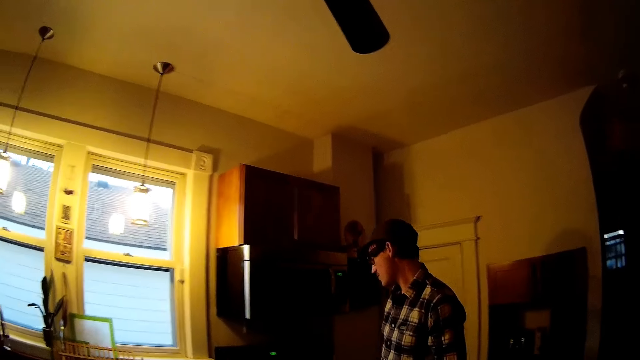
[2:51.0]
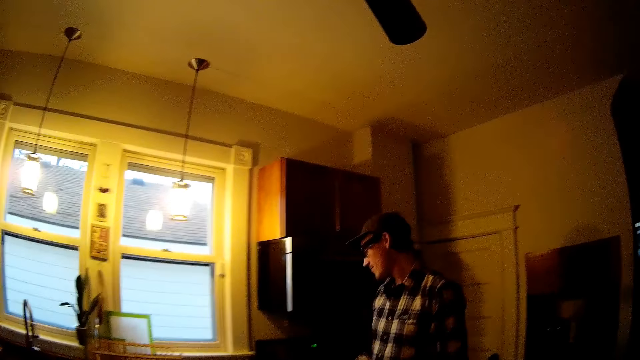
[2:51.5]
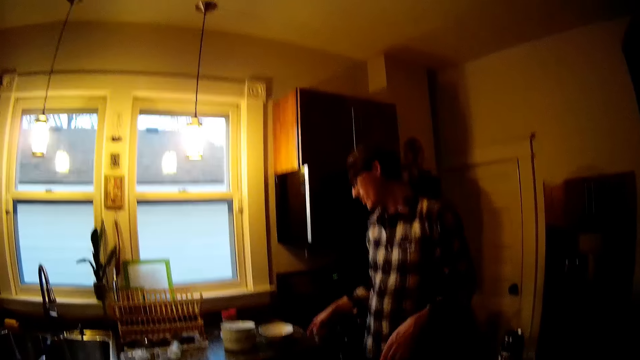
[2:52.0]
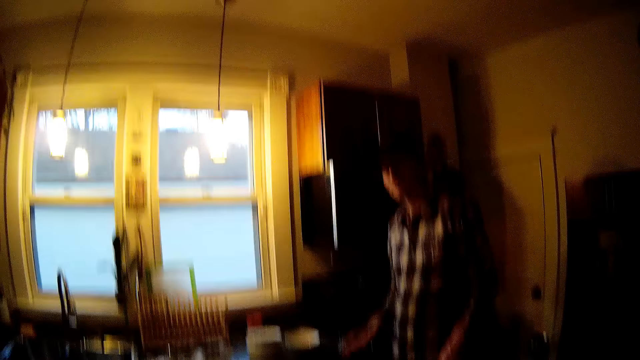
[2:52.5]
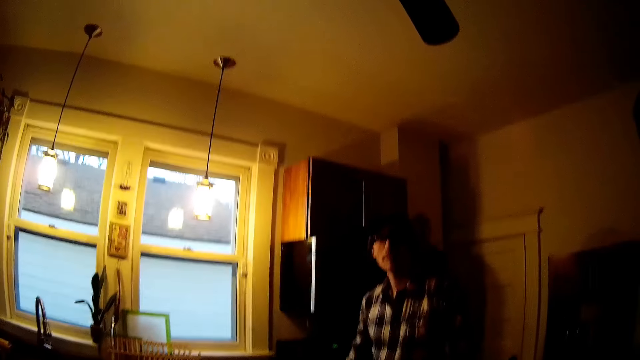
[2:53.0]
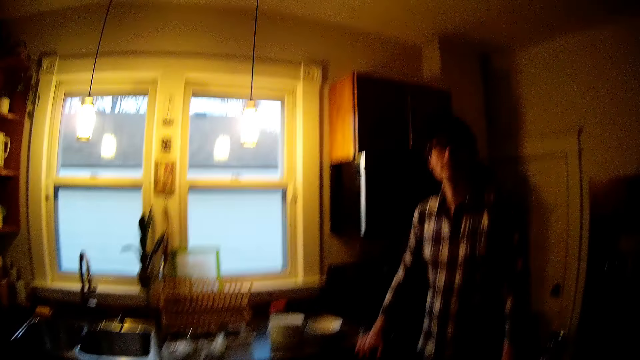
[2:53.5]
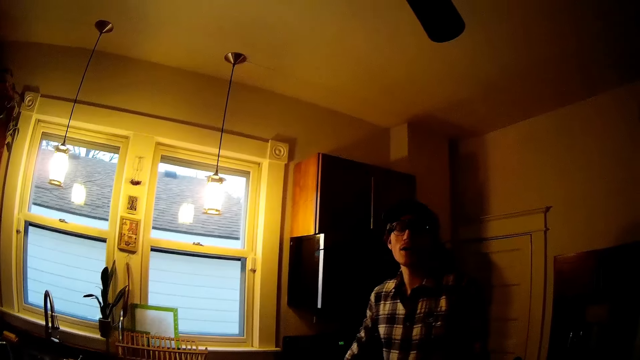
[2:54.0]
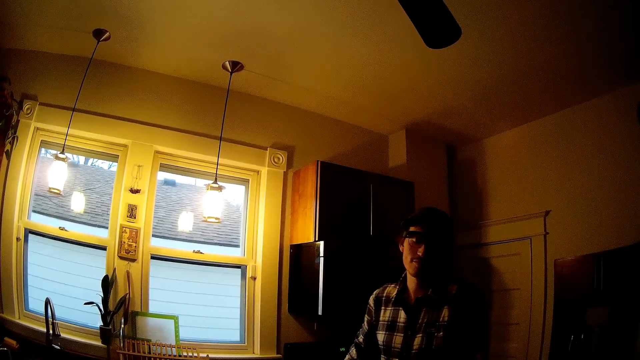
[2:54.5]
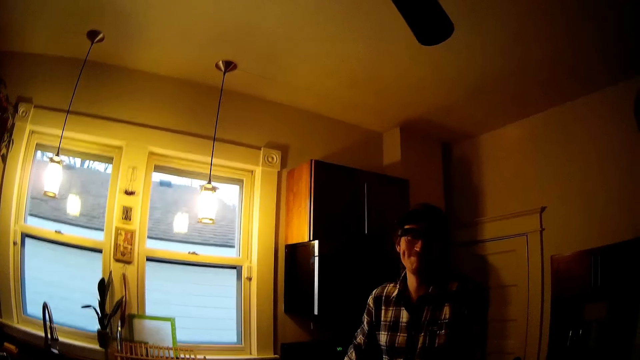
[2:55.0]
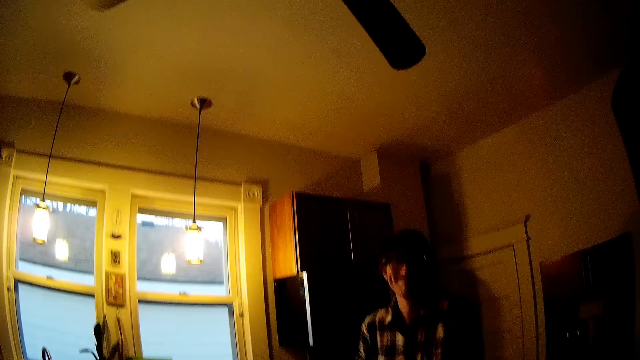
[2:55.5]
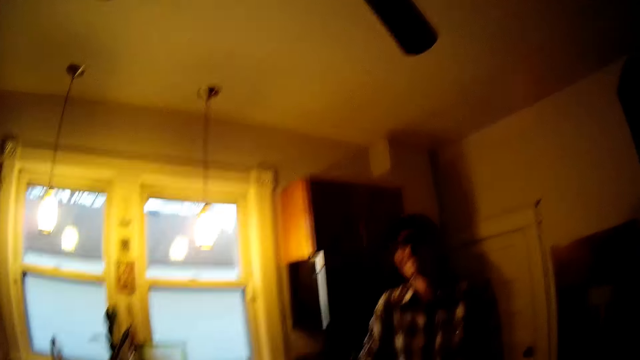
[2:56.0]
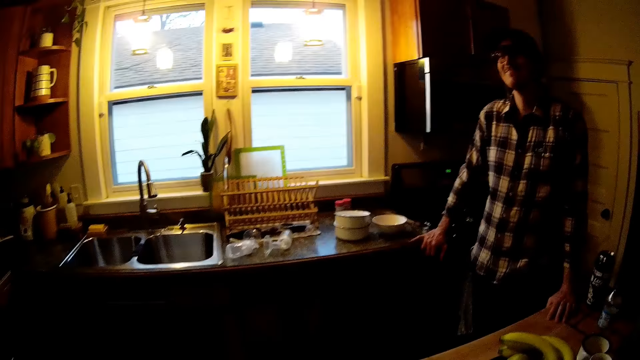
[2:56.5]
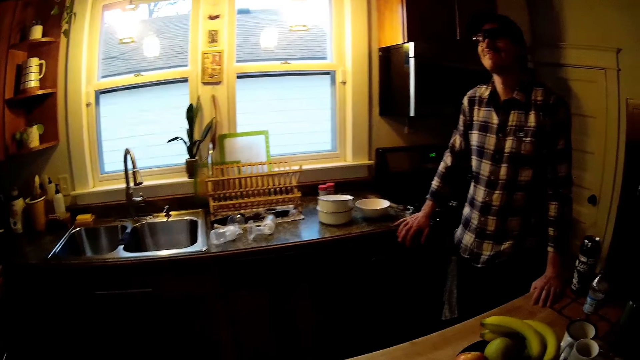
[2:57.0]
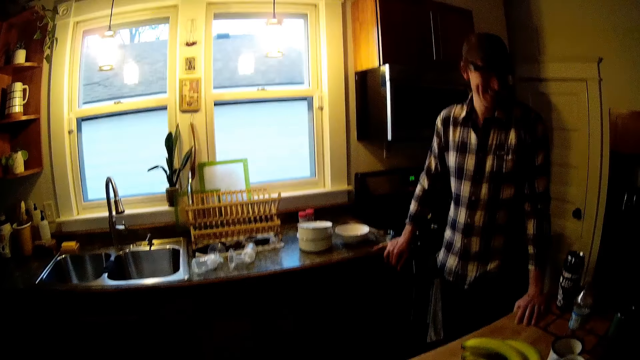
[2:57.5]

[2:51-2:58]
The man drops a glass plate on the table with his right hand.

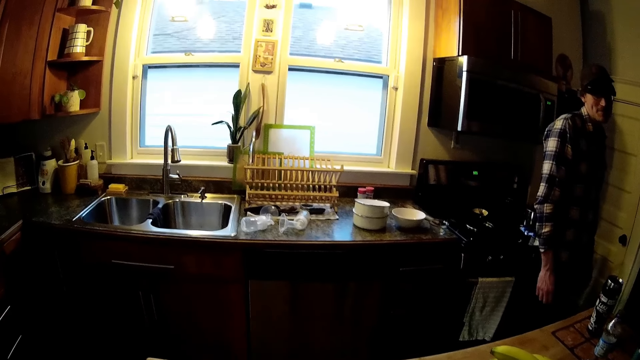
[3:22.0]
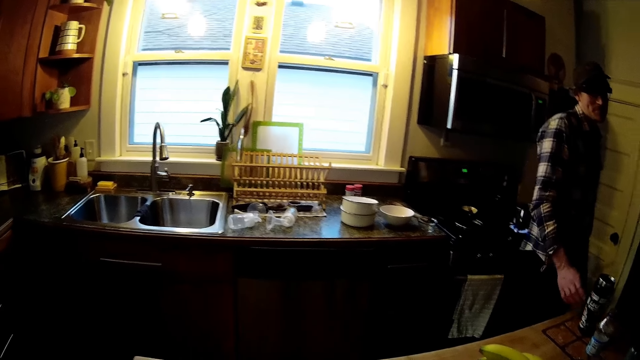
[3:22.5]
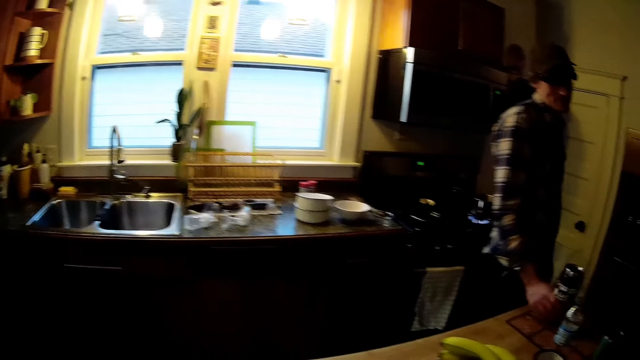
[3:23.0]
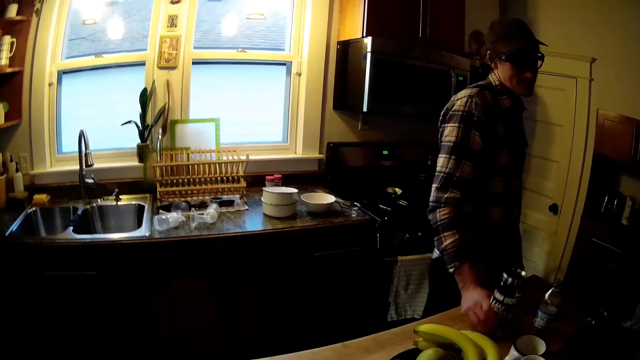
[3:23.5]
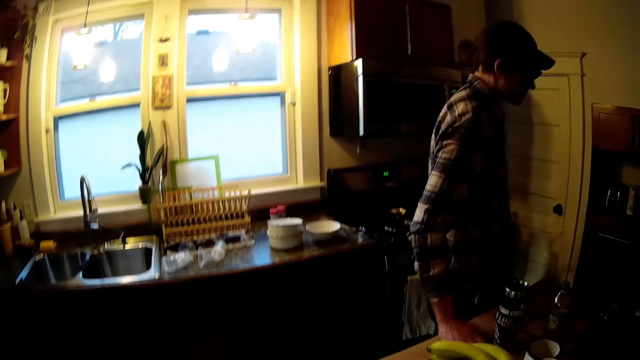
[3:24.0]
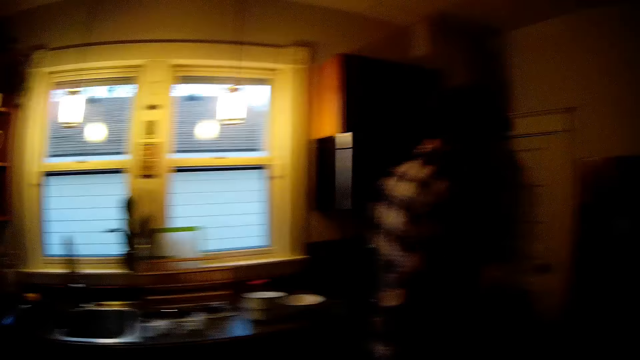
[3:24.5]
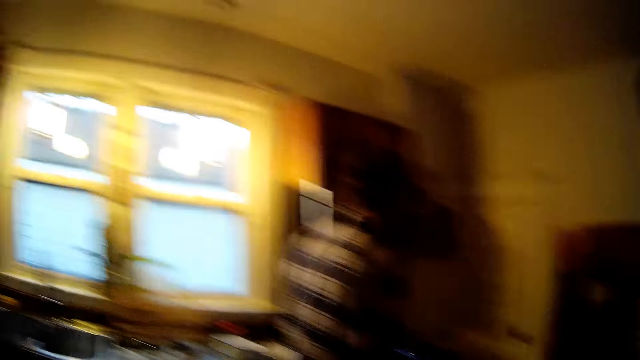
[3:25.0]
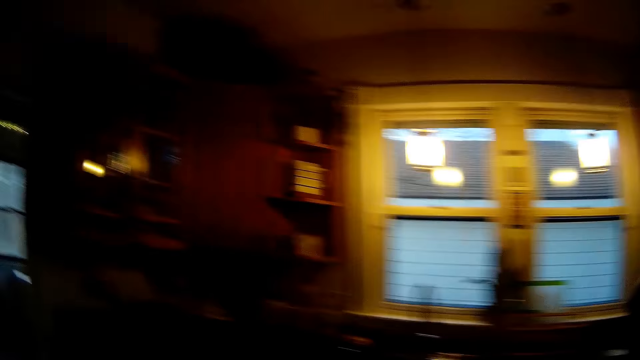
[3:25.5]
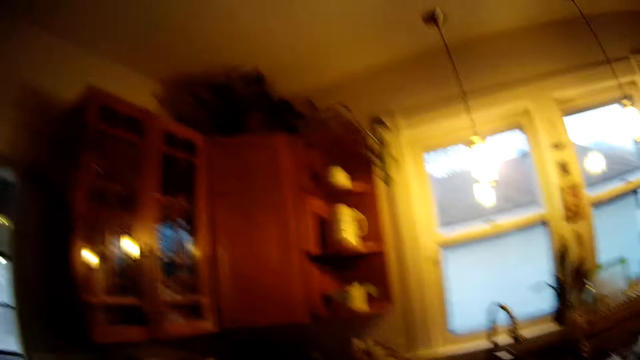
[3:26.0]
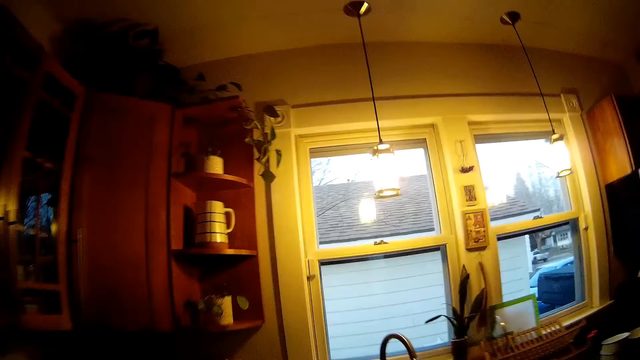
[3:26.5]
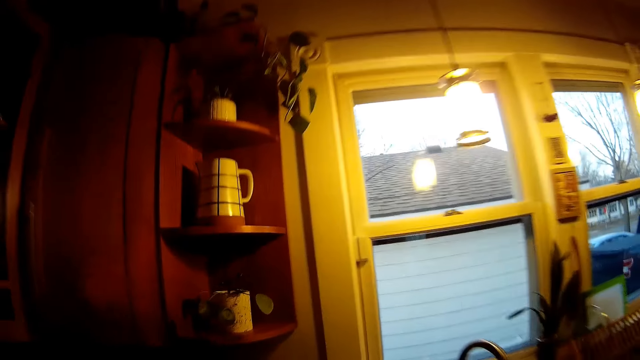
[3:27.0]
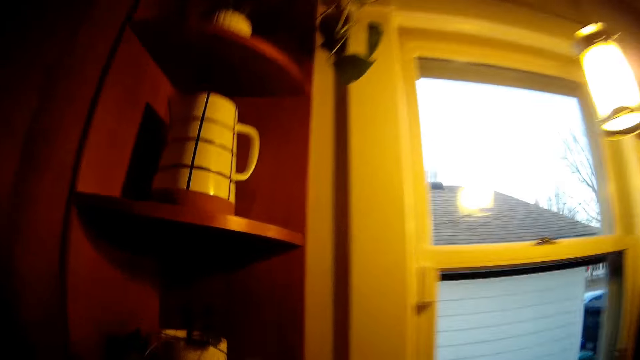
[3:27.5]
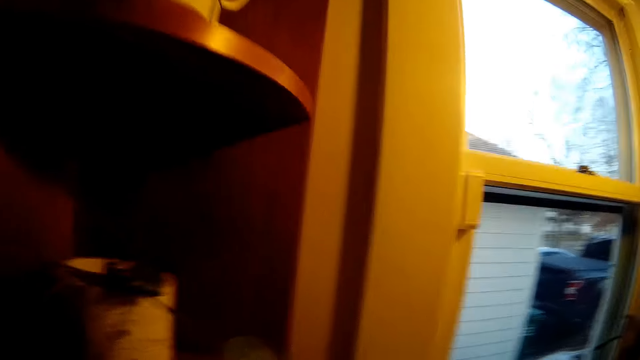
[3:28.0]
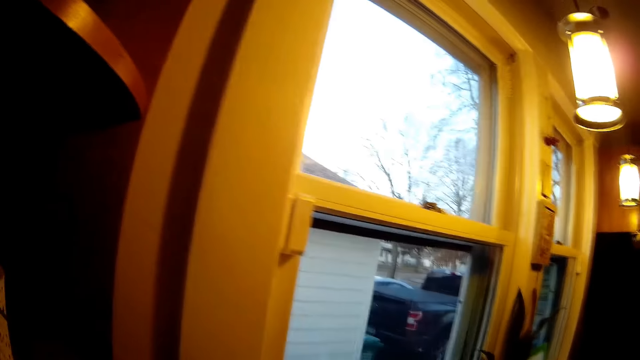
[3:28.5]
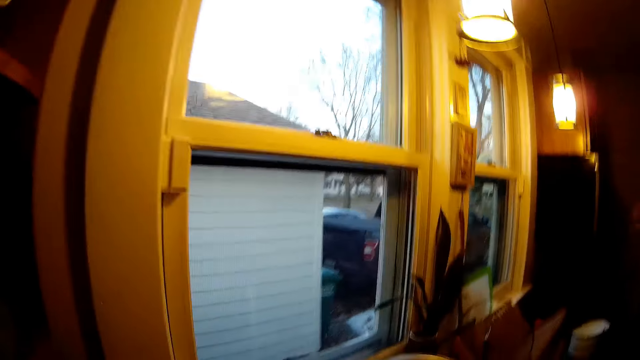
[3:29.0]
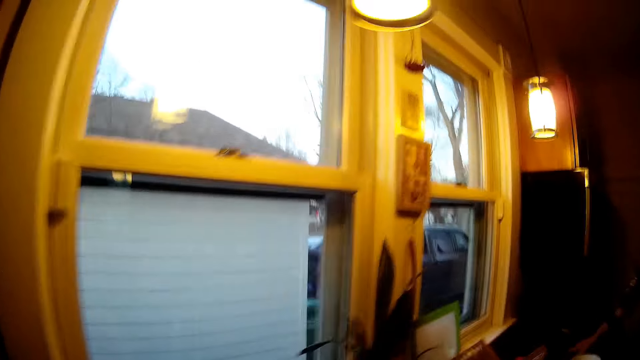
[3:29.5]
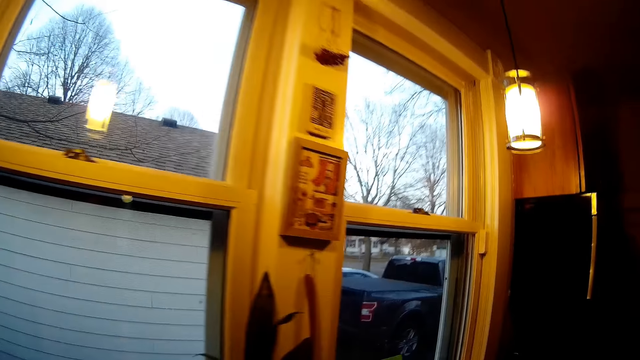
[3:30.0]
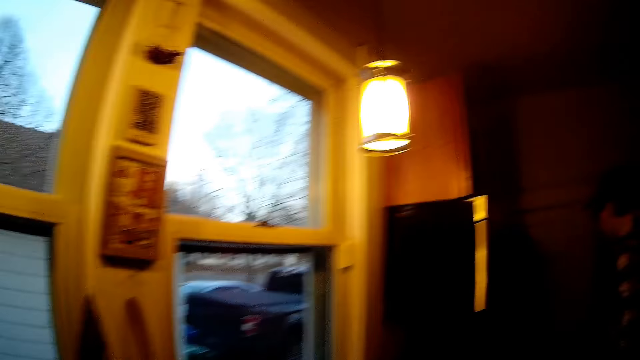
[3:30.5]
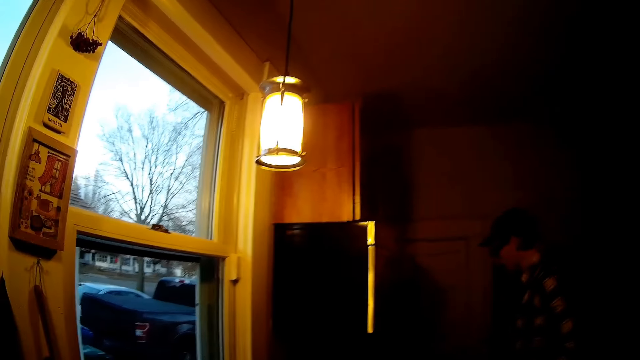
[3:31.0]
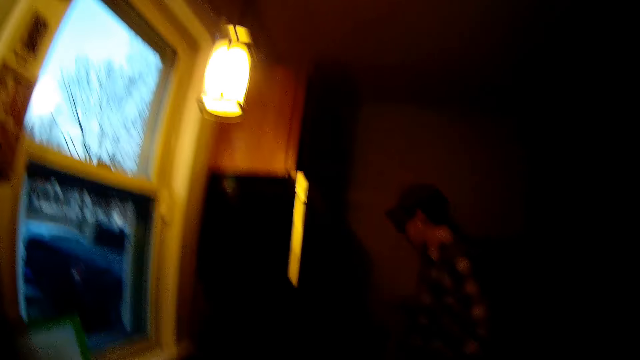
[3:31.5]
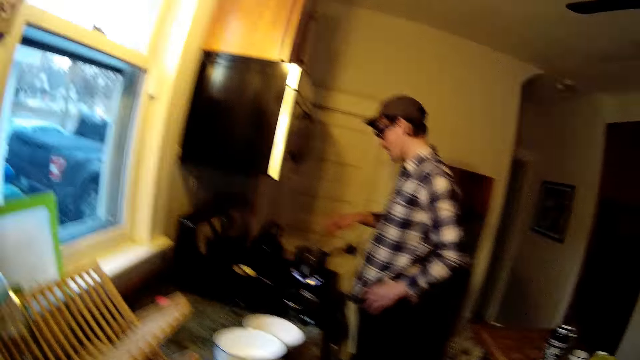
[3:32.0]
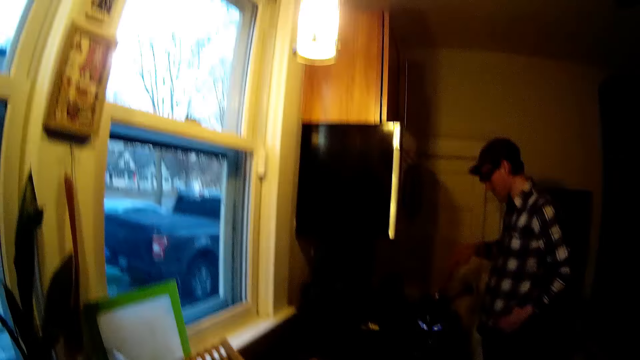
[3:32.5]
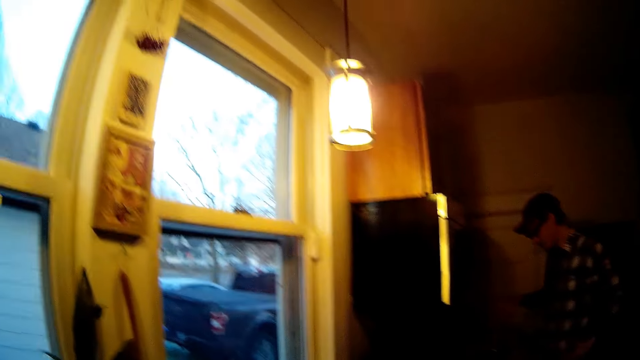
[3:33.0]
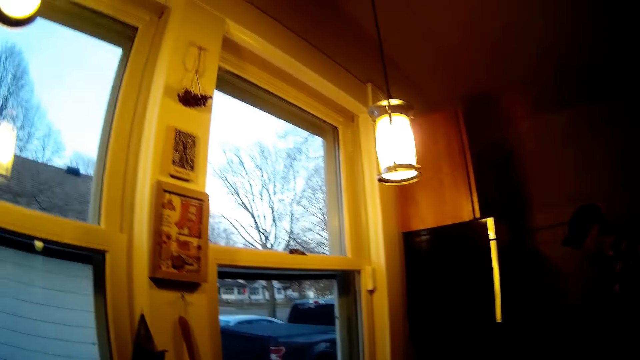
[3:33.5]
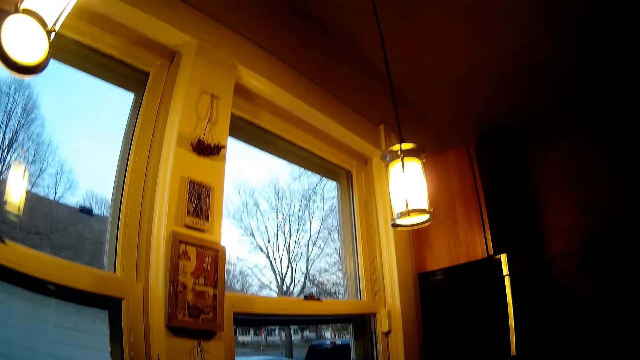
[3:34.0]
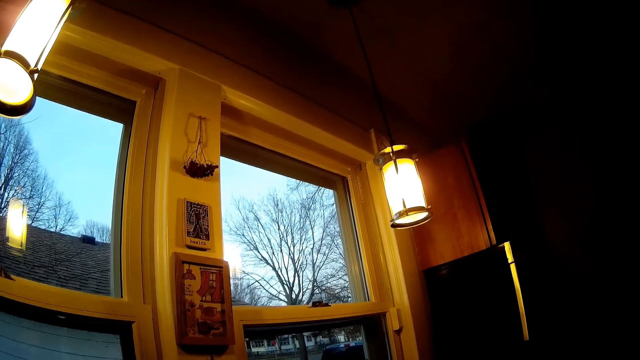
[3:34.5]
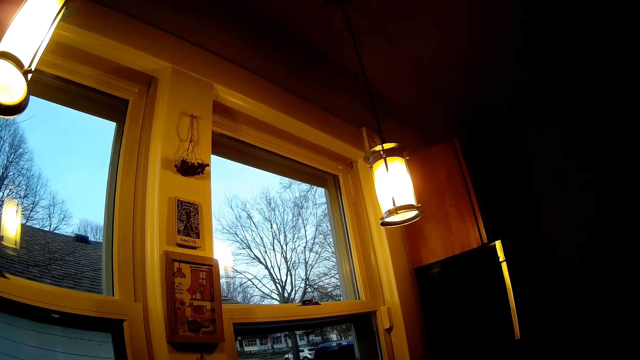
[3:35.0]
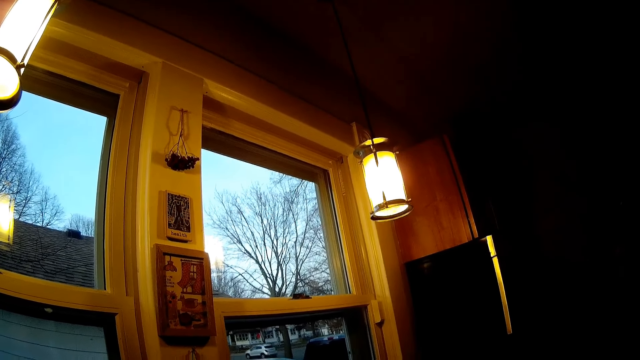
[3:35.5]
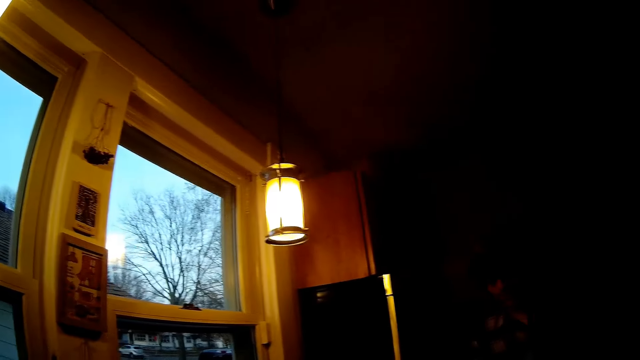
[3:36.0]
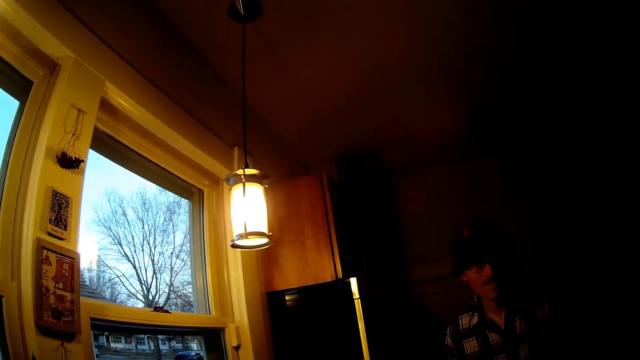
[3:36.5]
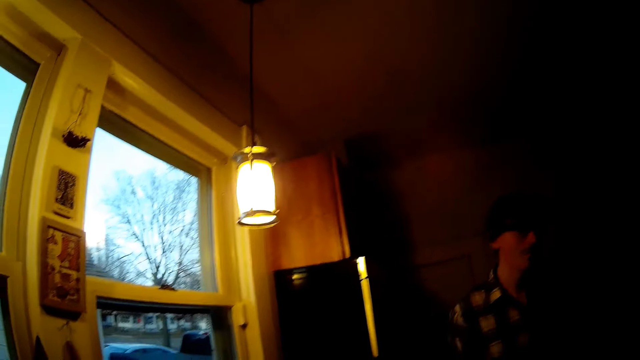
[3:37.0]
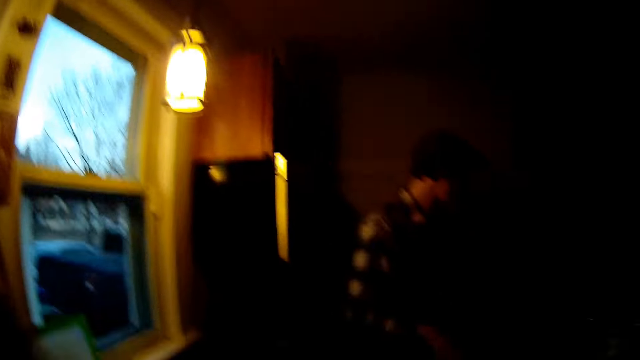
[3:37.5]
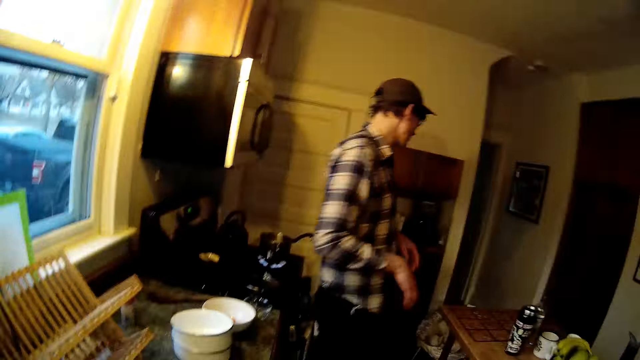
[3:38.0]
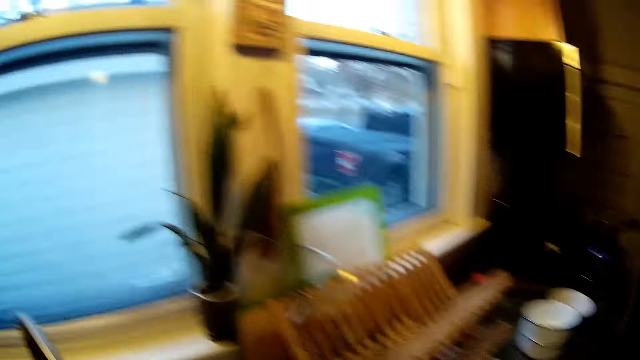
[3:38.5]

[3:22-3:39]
The man moves a food flask on the kitchen table with his right hand. He fries eggs on a cooker in the kitchen with his right hand. The camera wearer is opening the tap.
